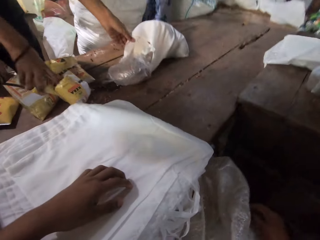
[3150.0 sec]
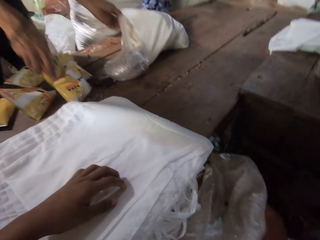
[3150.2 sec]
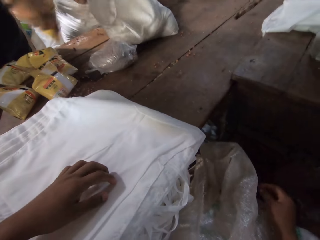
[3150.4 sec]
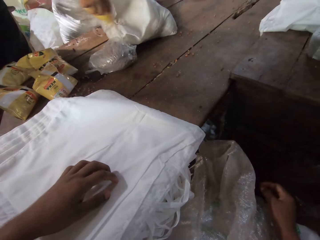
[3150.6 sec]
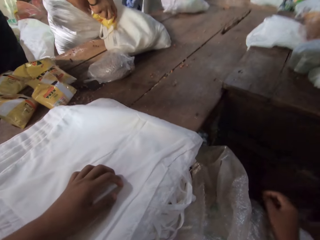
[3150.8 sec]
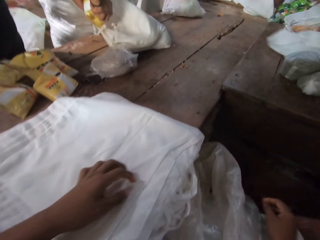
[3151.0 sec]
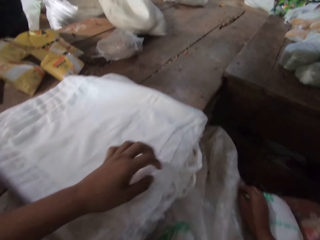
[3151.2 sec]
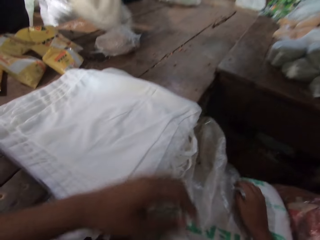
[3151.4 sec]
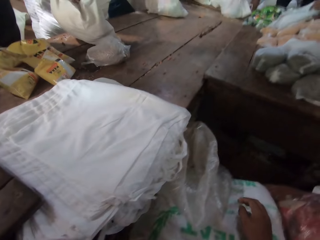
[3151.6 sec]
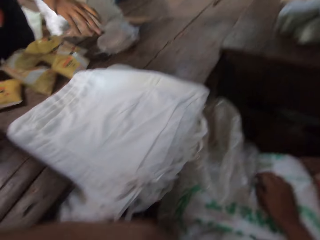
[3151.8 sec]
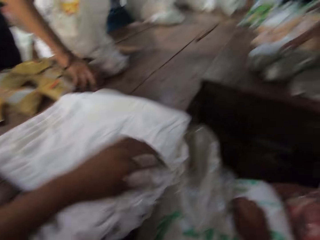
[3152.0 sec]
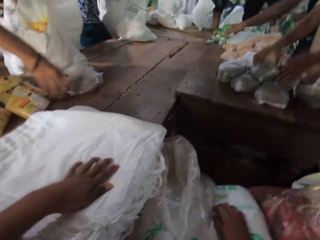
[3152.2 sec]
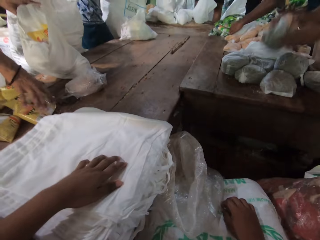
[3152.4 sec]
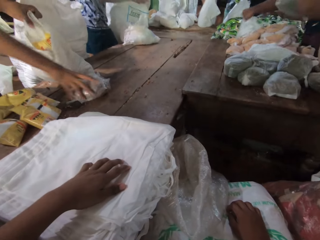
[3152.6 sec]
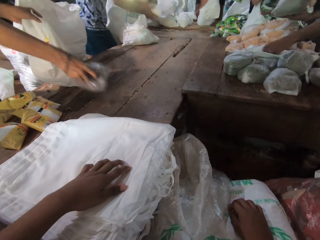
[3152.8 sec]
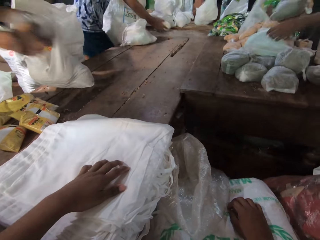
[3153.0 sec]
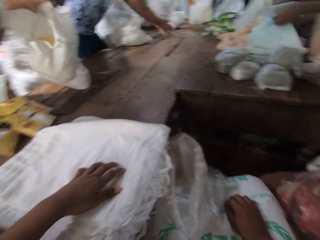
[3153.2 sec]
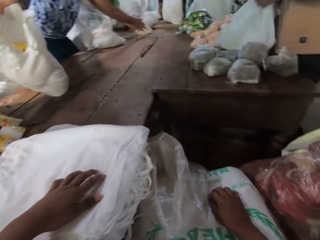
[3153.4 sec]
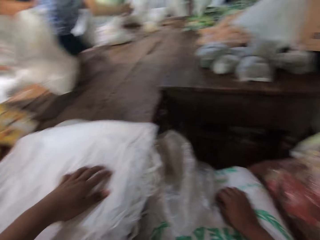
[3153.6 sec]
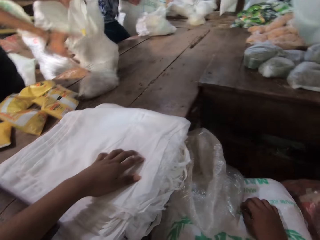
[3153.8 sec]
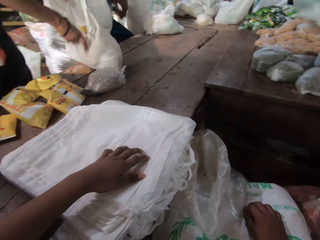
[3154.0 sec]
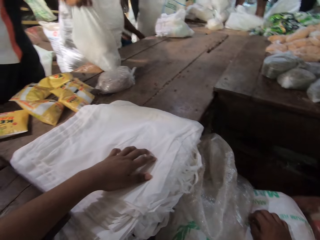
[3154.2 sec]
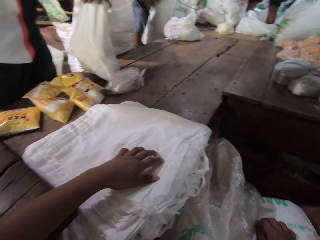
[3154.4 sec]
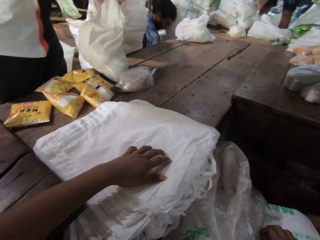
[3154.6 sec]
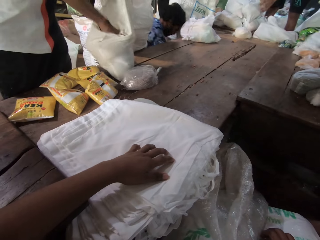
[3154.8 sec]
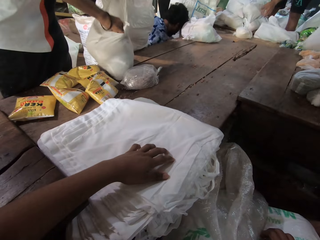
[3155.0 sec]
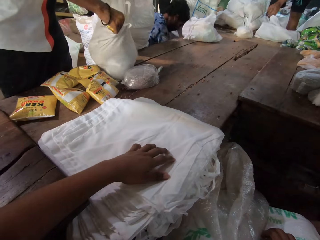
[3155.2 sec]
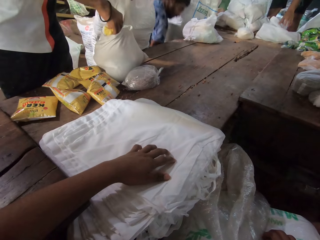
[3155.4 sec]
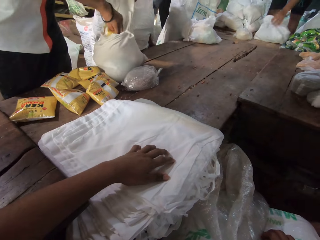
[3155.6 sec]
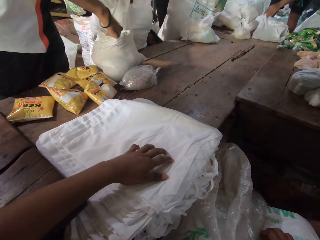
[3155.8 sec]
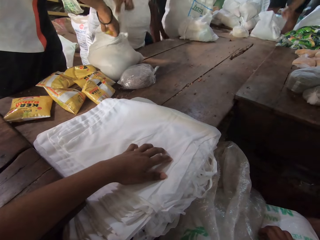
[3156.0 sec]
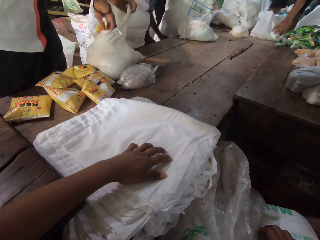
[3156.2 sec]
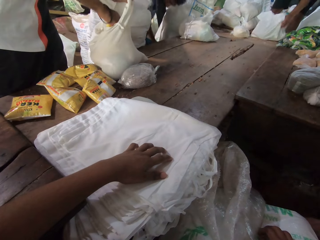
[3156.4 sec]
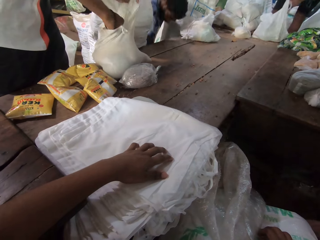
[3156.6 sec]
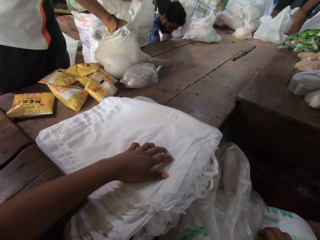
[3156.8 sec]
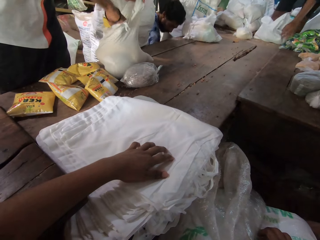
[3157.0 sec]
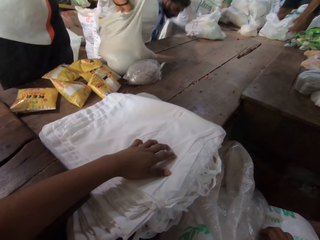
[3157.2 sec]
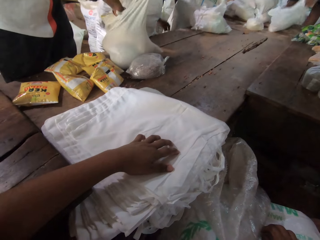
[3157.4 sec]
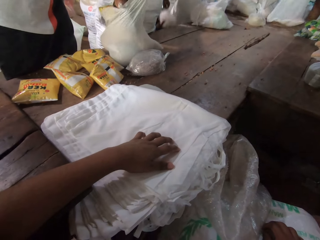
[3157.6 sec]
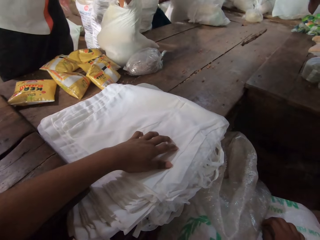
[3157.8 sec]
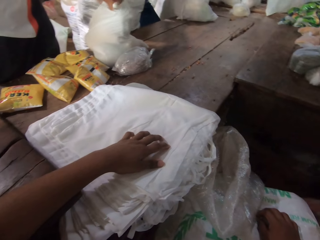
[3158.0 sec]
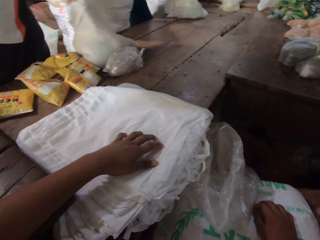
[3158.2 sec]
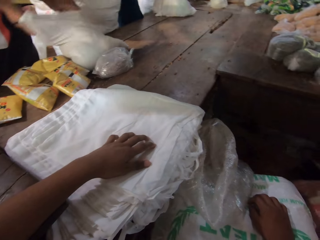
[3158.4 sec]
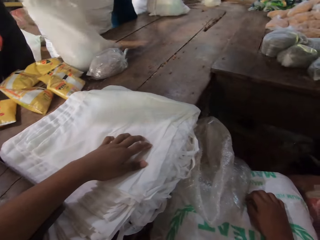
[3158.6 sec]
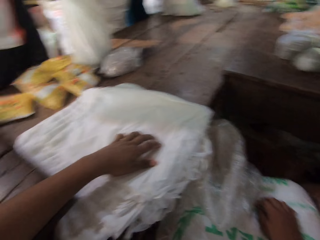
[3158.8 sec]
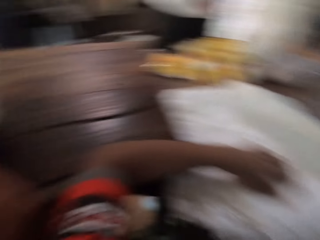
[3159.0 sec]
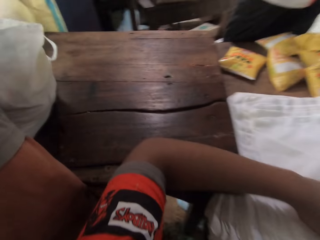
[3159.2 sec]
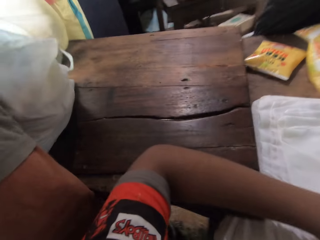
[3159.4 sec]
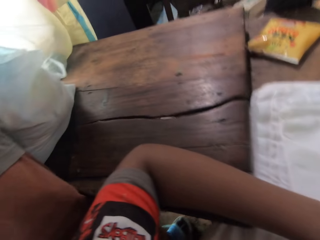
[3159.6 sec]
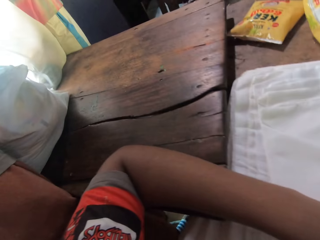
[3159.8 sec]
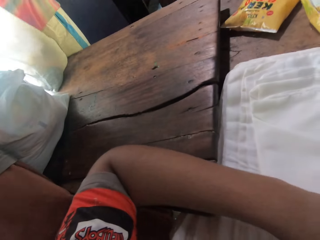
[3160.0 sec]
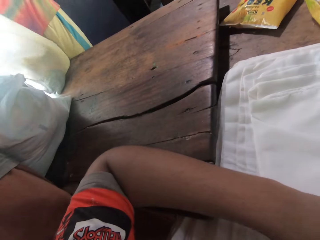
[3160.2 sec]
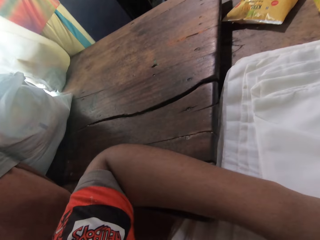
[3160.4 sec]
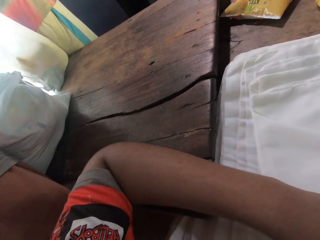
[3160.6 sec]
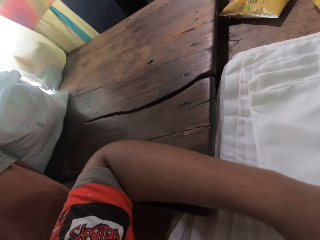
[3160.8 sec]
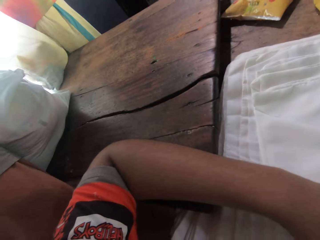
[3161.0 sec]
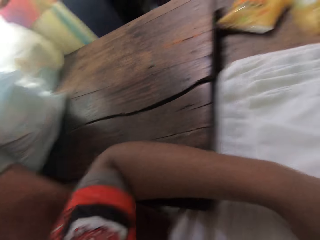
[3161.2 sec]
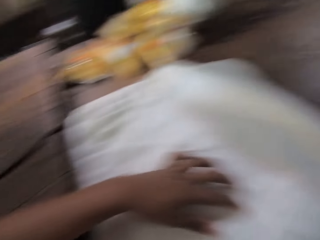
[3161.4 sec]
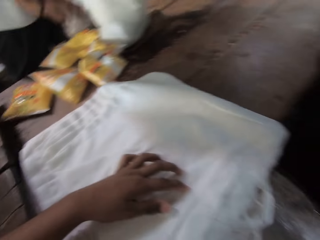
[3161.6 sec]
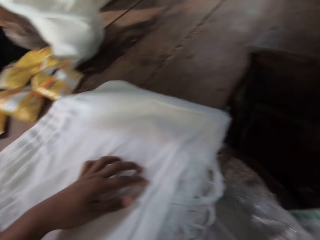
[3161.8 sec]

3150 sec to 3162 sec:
The man holds a plastic bag on the table with his left hand. He picks packaged rice from the table with his right hand and puts the packaged rice into the plastic bag on the table with his right hand. Another man picks packaged rice from the table with his right hand. The first man picks packaged rice from the table with his right hand. A third man places packaged food in both hands onto the table. The second man picks a plastic bag from the table with his left hand. The second man puts the packaged rice into the plastic bag in his left hand. A fourth man picks a plastic bag from the table with both hands. The first man puts the packaged rice into the plastic bag on the table with his right hand. The second man places the plastic bag onto the table with his left hand.

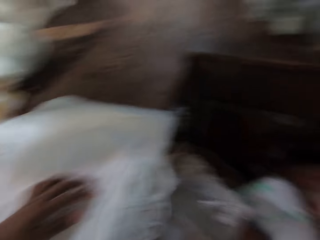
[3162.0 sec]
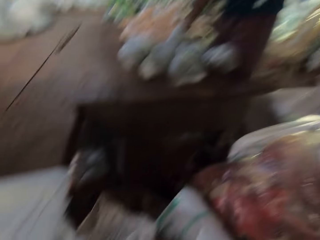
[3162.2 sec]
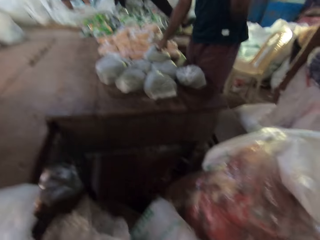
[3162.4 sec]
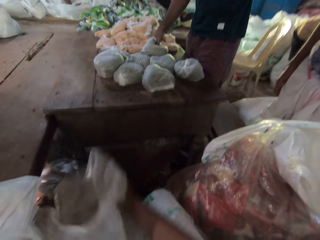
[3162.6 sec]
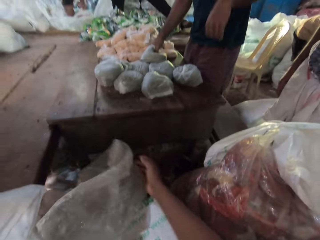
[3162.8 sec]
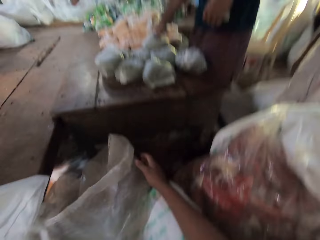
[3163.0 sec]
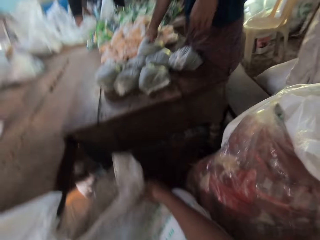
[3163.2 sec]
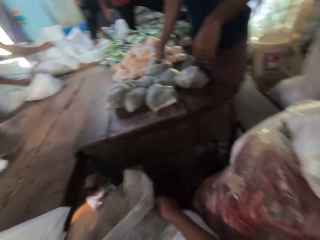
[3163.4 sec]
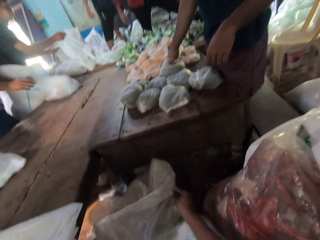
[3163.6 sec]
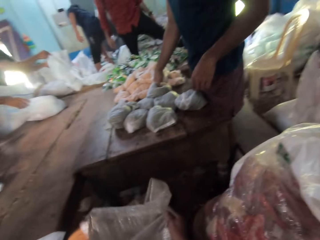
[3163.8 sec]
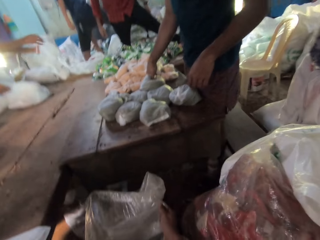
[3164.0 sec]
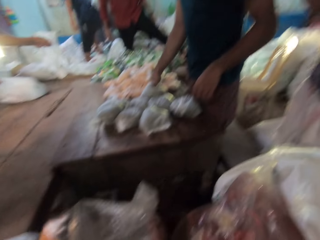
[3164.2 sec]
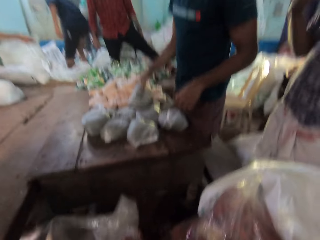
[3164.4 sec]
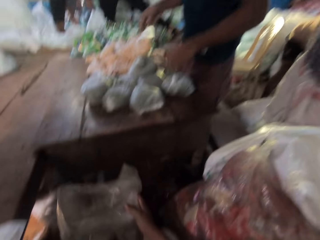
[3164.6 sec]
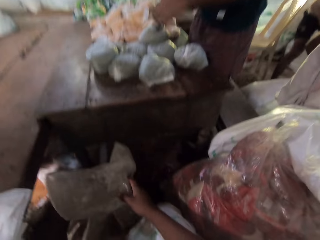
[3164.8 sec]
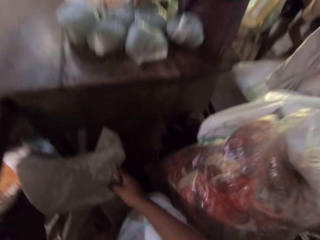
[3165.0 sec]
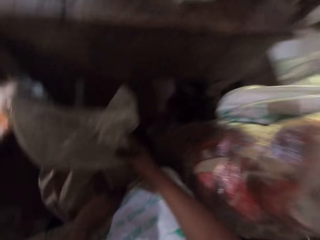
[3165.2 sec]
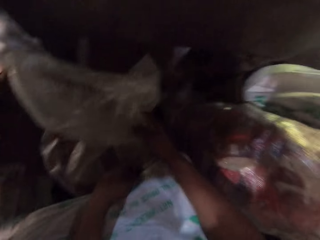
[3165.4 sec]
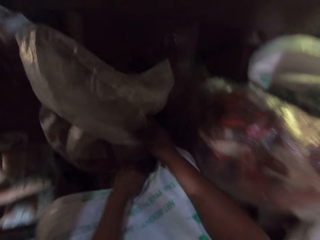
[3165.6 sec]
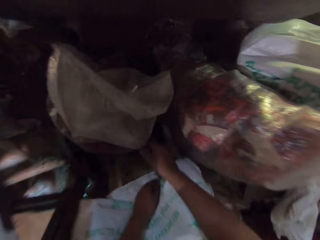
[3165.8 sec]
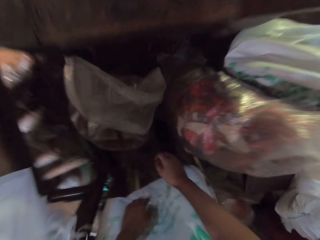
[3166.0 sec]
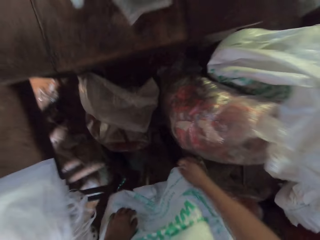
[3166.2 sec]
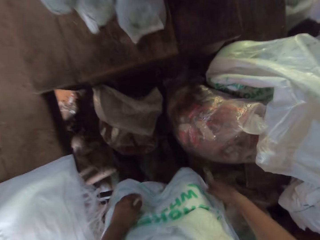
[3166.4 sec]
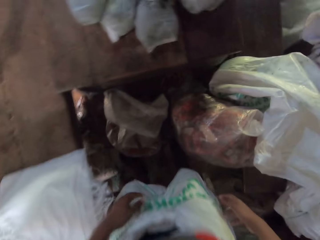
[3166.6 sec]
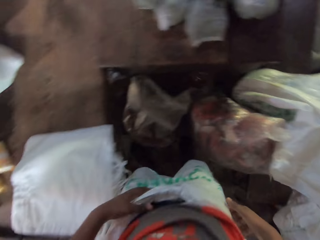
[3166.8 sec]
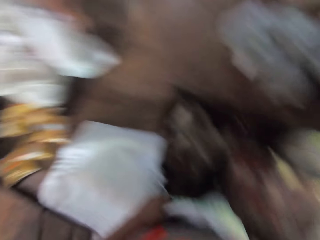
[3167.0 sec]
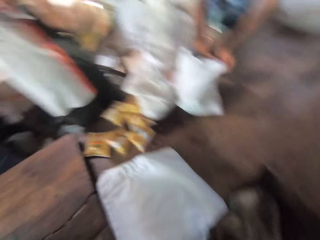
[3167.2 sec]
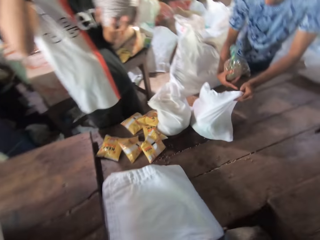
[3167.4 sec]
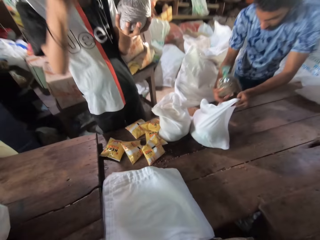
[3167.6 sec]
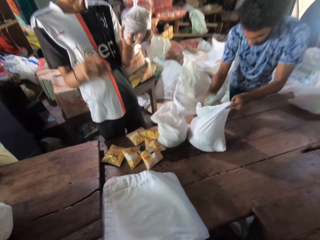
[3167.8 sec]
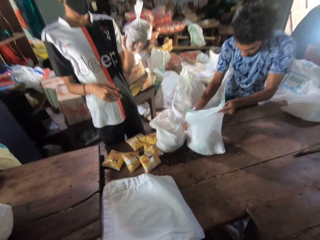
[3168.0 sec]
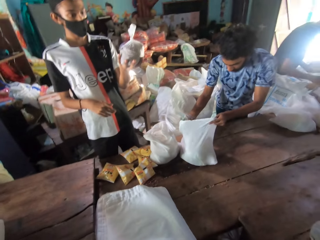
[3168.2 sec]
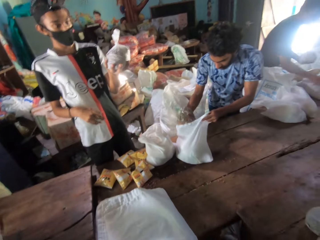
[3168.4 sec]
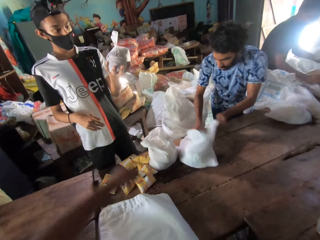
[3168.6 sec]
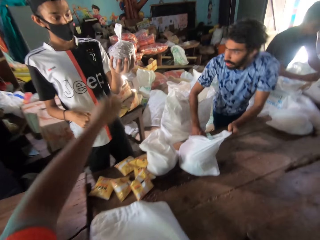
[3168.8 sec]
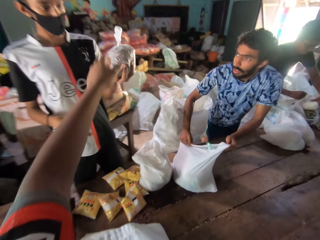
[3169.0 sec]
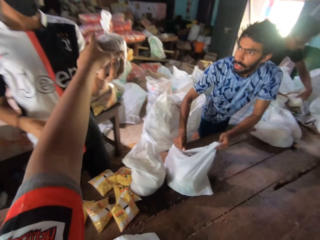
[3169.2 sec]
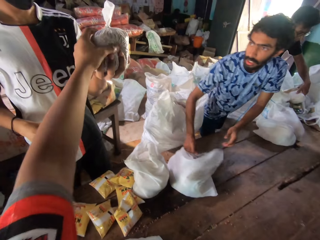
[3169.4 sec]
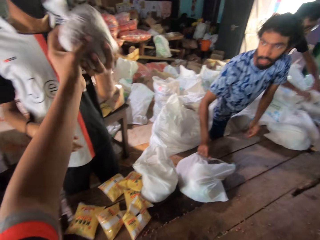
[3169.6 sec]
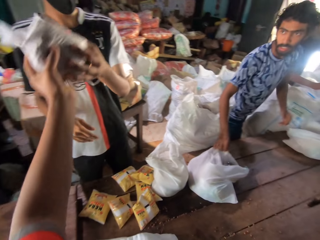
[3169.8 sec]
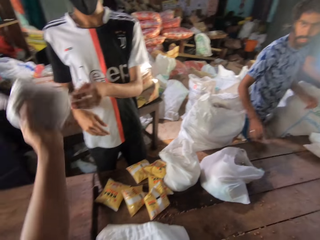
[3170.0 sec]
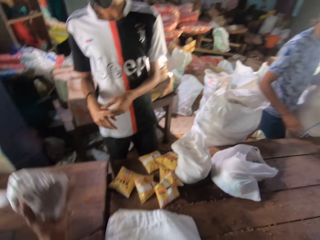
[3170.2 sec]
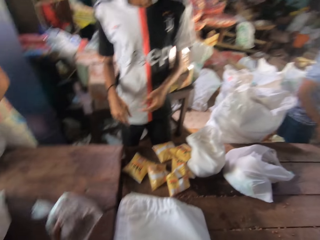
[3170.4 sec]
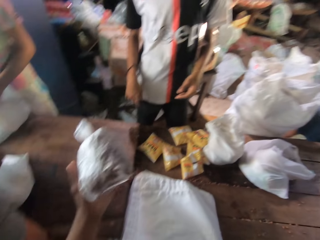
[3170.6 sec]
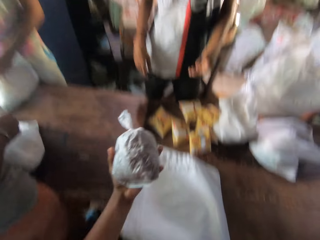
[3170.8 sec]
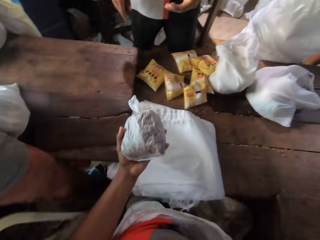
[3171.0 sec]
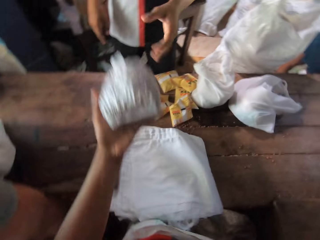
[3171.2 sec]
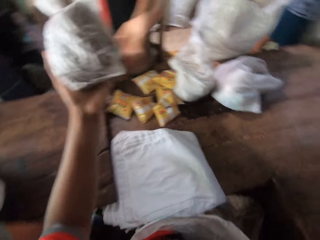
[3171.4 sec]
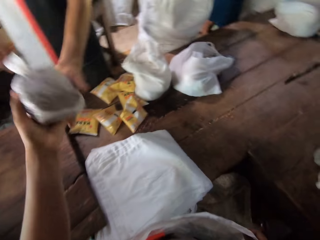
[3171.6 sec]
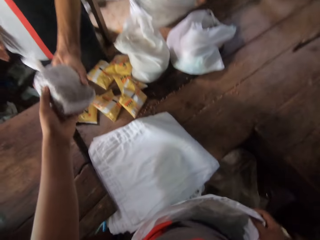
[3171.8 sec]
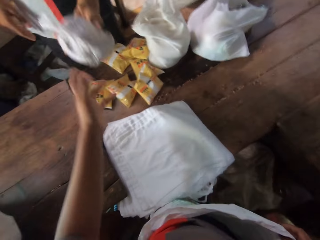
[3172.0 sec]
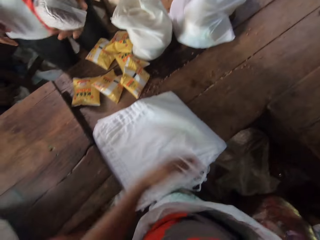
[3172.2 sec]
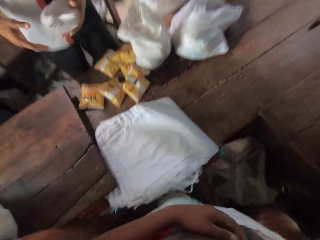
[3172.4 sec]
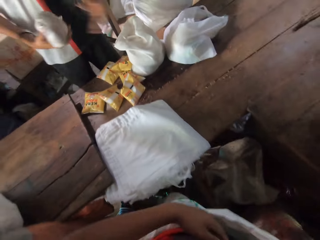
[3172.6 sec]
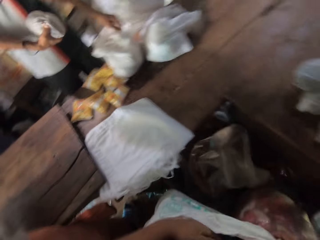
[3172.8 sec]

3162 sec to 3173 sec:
The camera wearer holds the sack on the floor with both hands. He gets up. A man puts packaged rice in his right hand into a plastic bag in his left hand. The camera wearer interacts with another man. He collects a bag of packaged rice from the other man with his left hand. He passes the bag of rice to the other man with his left hand.
